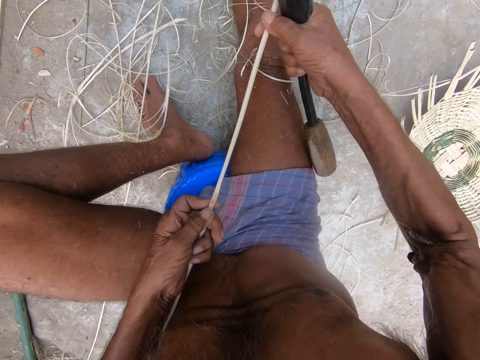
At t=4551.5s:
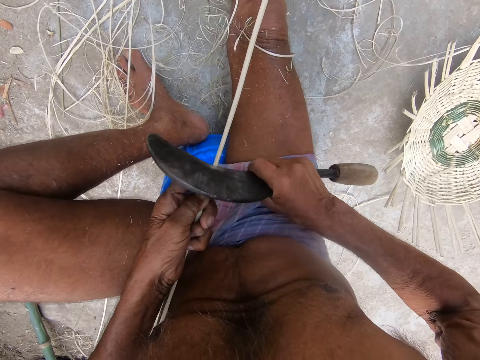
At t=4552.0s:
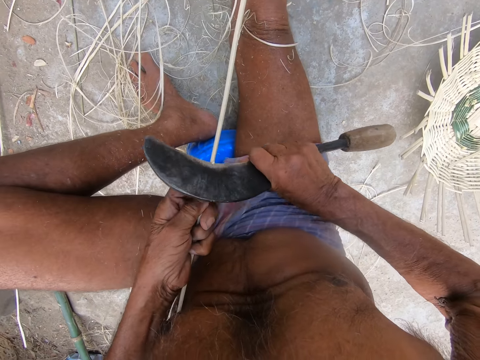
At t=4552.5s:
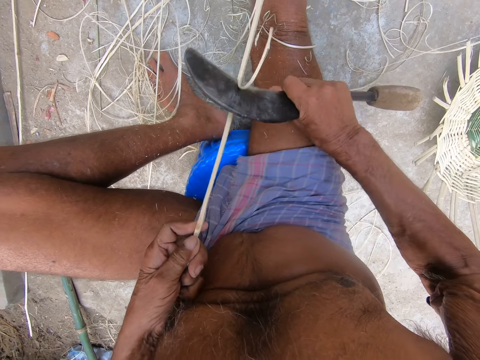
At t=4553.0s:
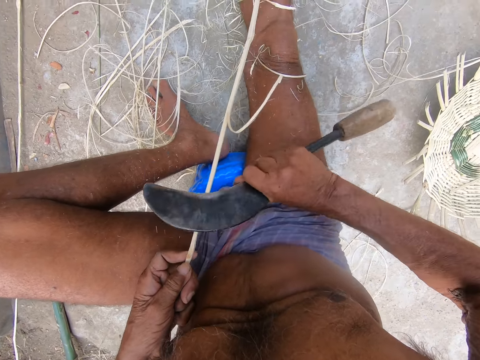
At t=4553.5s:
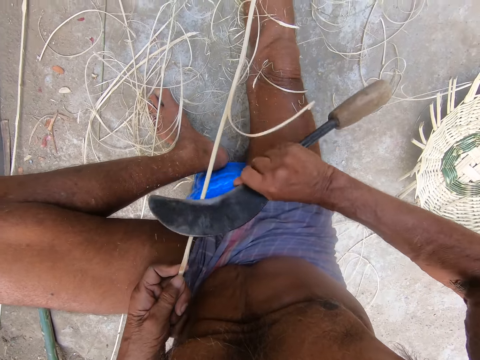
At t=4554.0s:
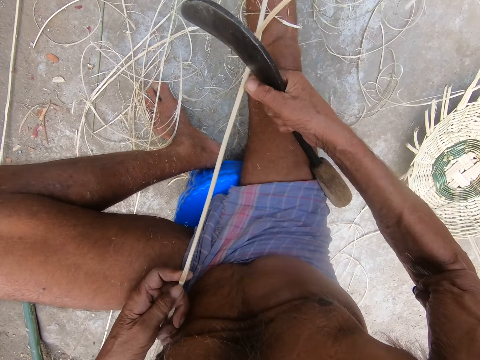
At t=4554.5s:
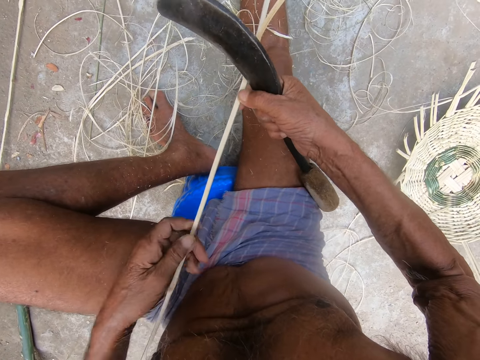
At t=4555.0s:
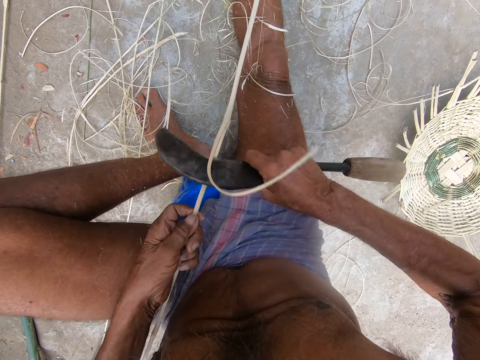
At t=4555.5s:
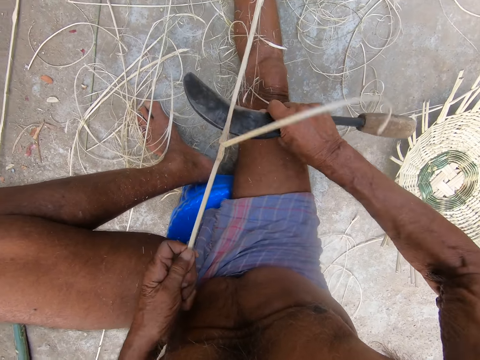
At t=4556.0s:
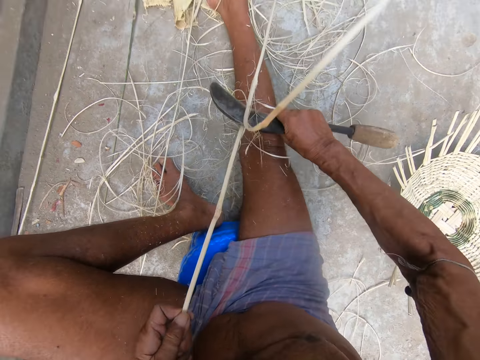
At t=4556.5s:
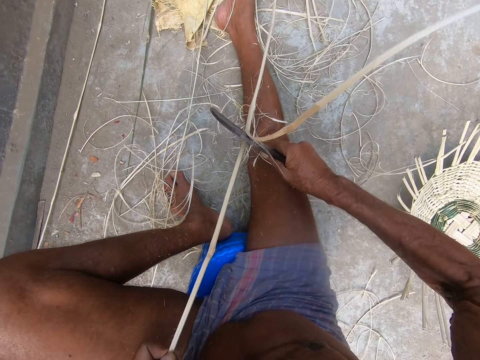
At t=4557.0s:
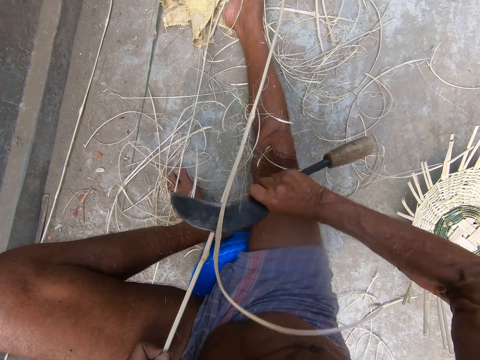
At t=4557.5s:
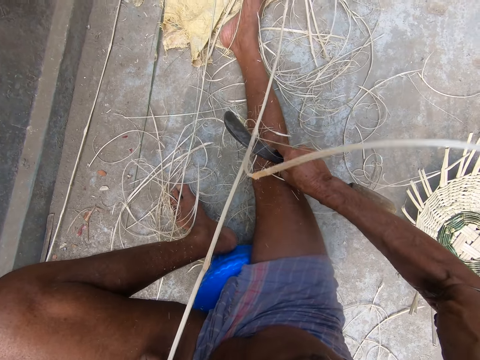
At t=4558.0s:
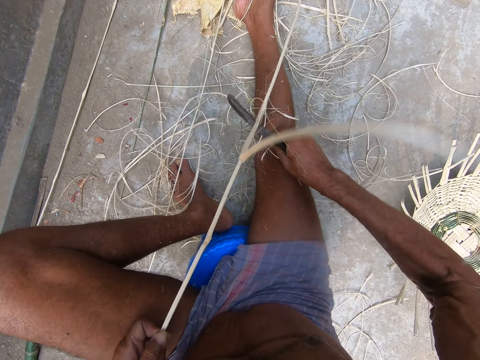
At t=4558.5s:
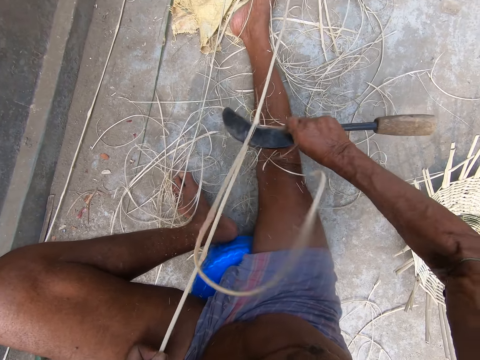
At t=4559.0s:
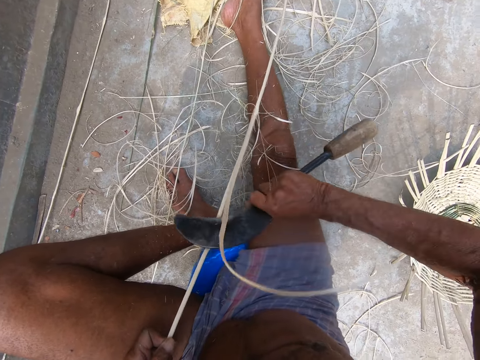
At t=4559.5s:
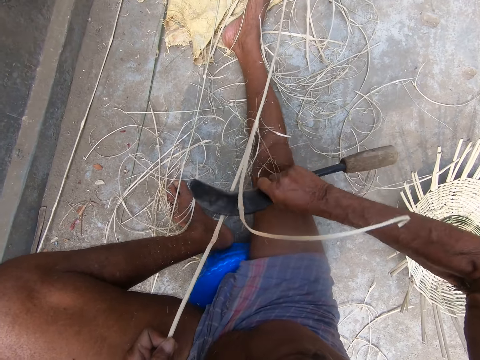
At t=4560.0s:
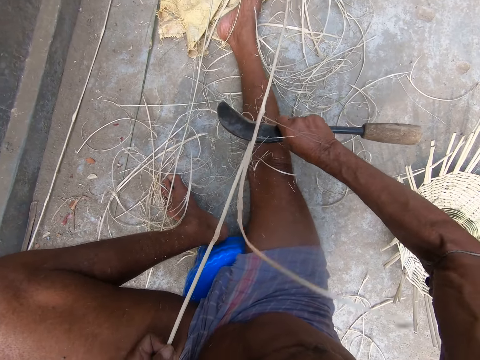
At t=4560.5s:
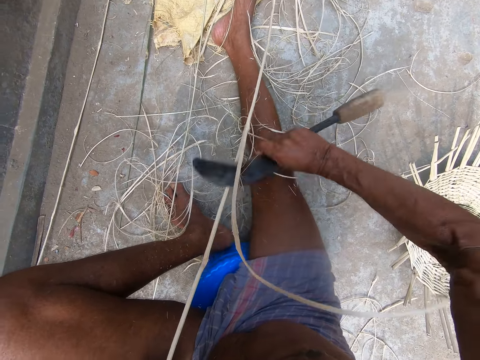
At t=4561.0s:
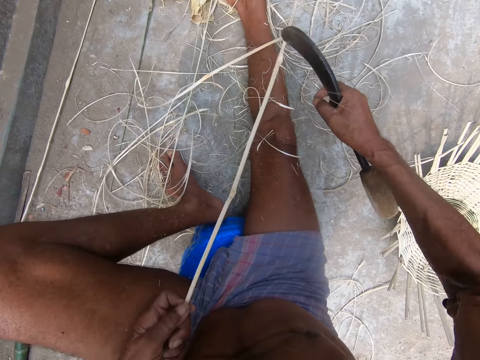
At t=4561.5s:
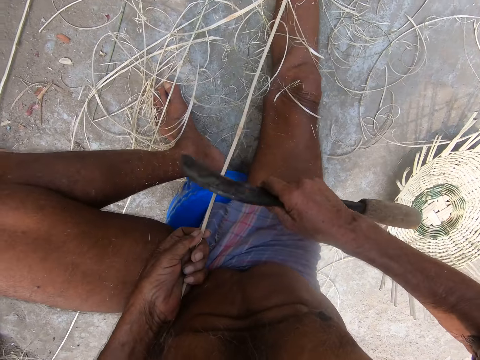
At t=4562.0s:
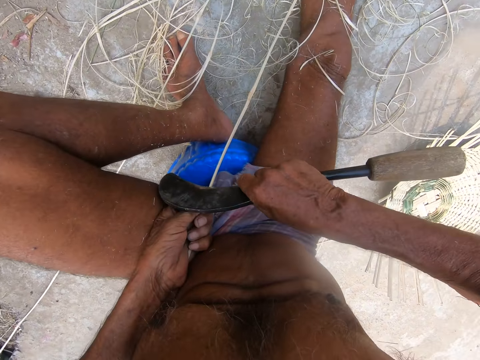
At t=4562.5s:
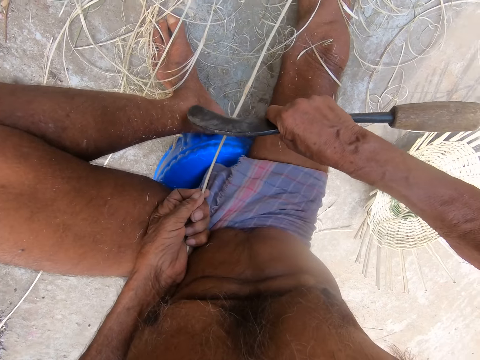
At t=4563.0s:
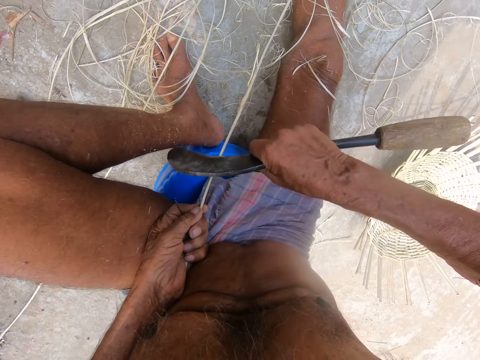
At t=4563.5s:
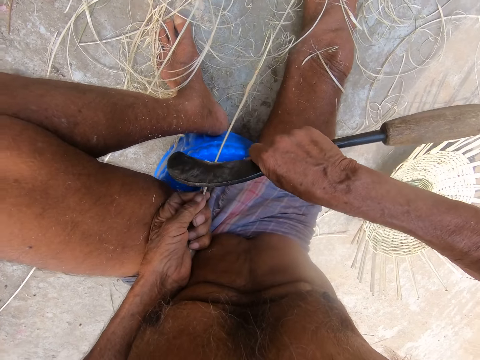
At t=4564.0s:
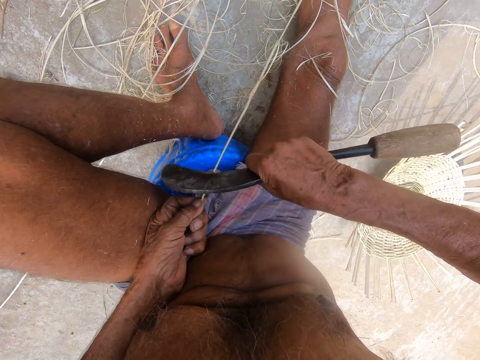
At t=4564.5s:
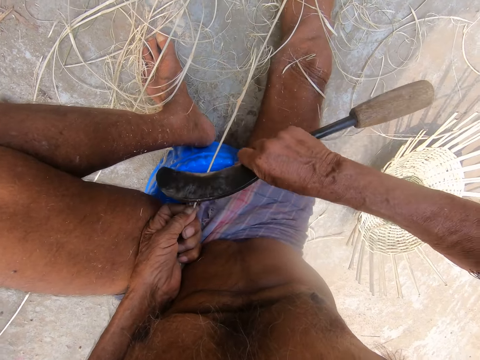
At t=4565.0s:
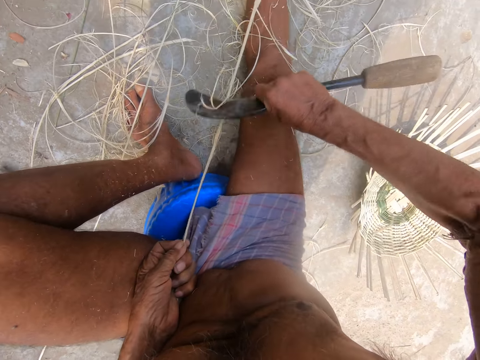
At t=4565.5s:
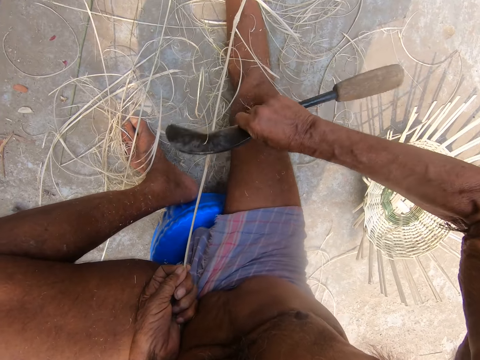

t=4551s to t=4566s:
The camera wearer pulls the bamboo strip on the ground with both hands. He shaves the bamboo strip with the sickle in his right hand.

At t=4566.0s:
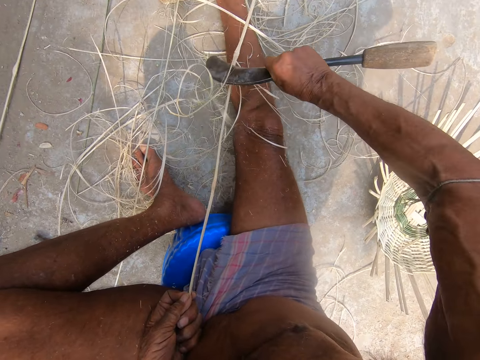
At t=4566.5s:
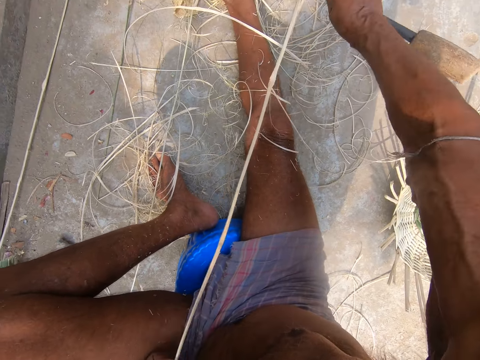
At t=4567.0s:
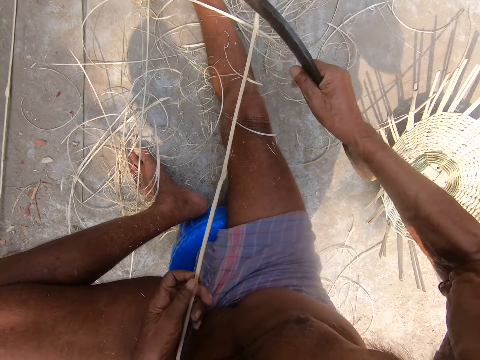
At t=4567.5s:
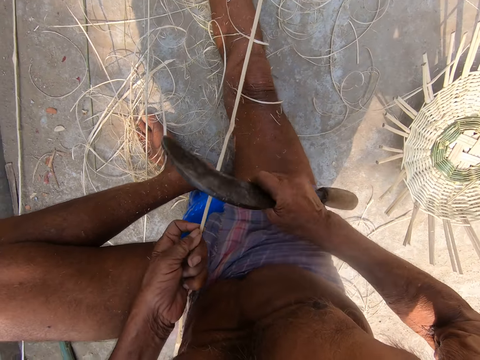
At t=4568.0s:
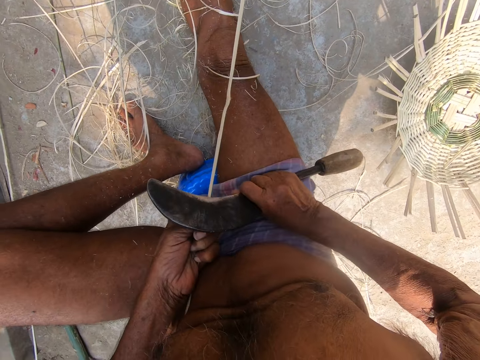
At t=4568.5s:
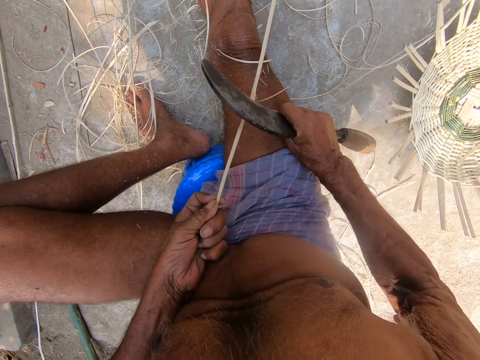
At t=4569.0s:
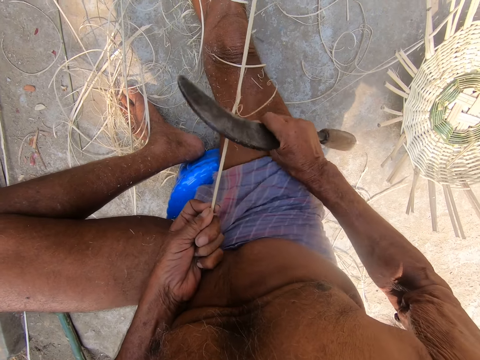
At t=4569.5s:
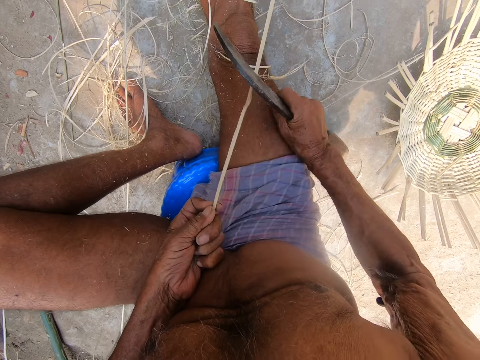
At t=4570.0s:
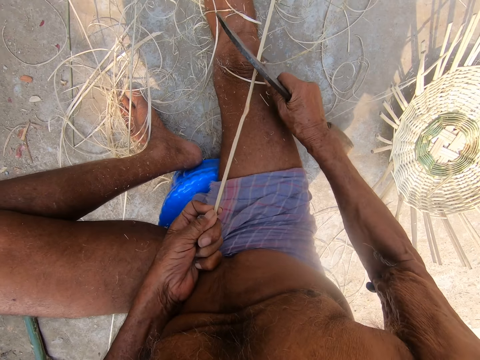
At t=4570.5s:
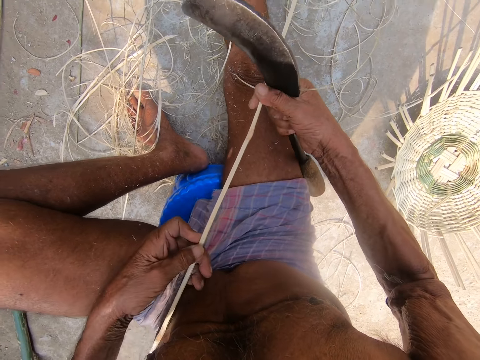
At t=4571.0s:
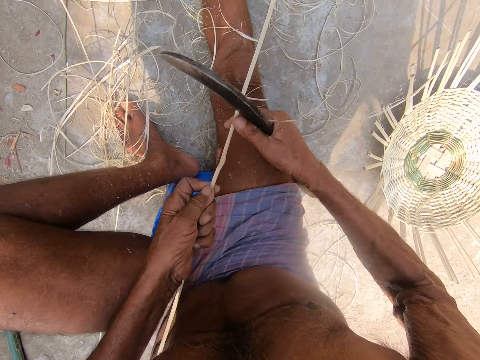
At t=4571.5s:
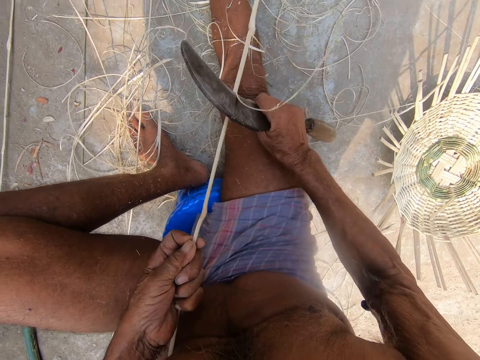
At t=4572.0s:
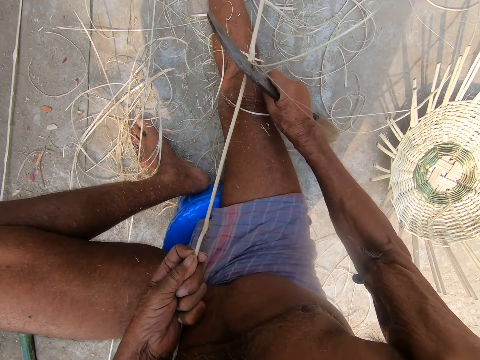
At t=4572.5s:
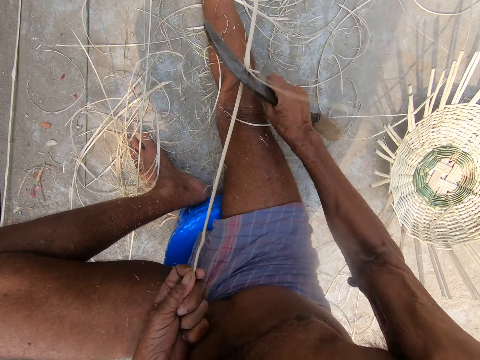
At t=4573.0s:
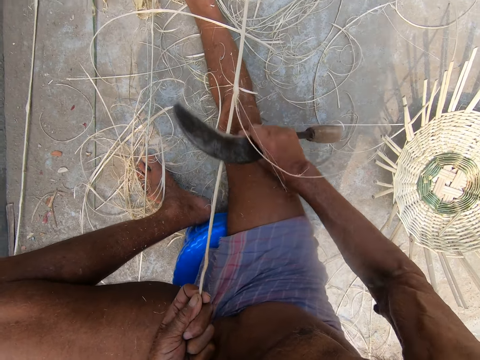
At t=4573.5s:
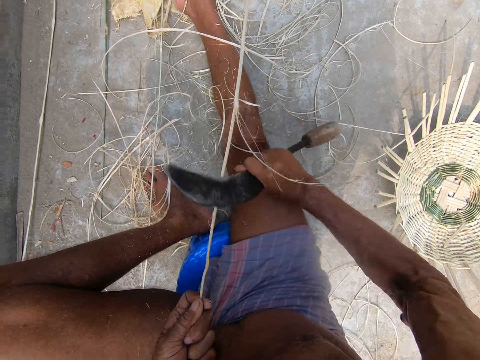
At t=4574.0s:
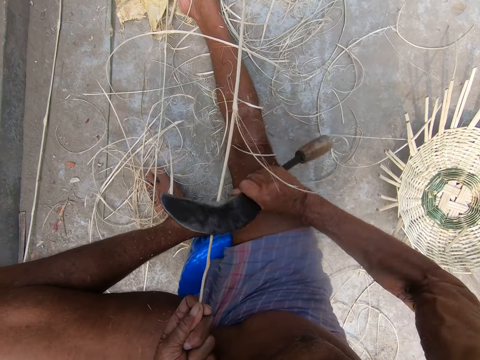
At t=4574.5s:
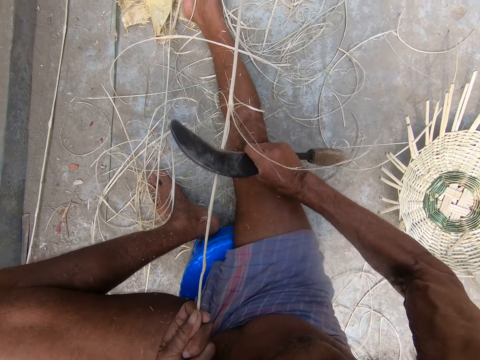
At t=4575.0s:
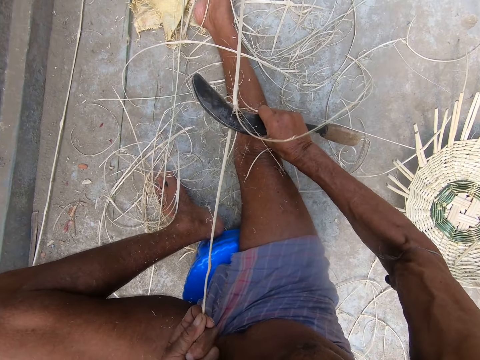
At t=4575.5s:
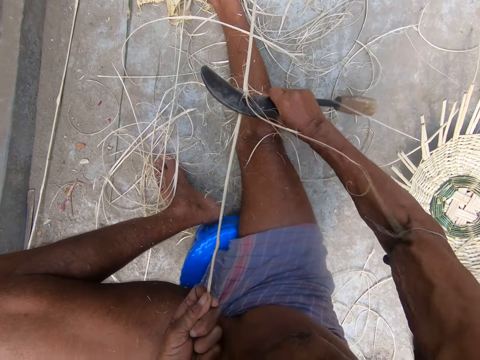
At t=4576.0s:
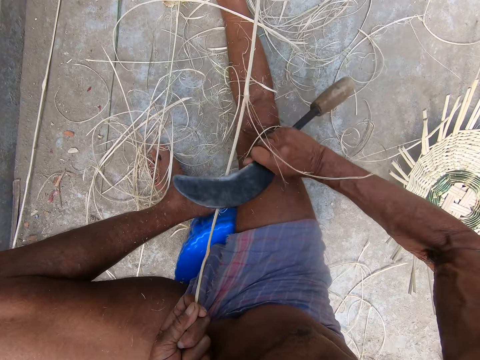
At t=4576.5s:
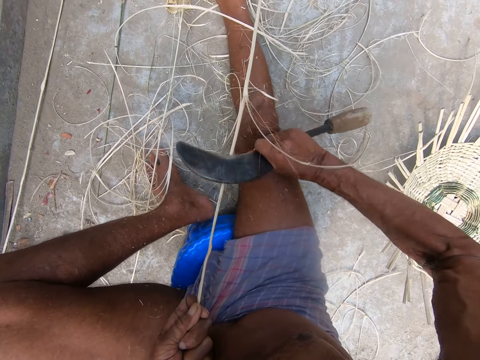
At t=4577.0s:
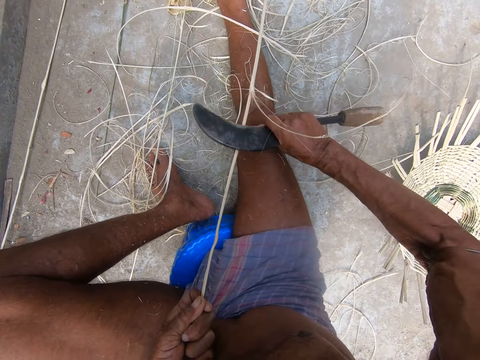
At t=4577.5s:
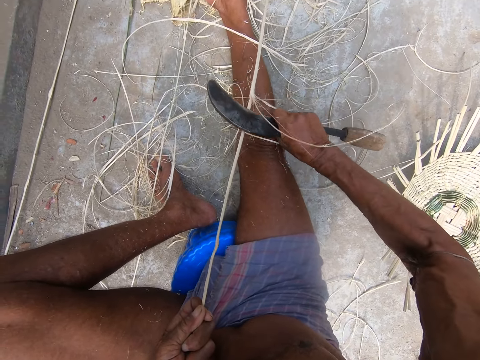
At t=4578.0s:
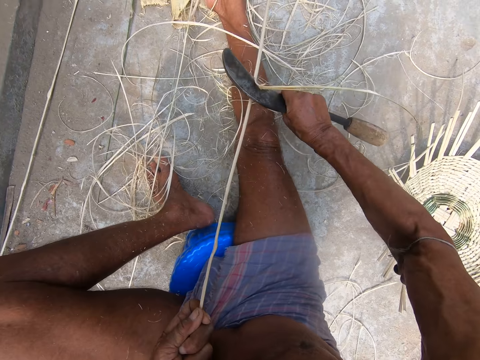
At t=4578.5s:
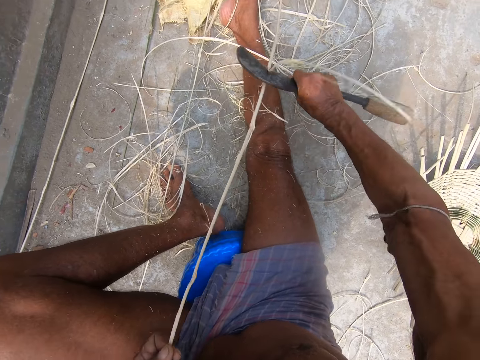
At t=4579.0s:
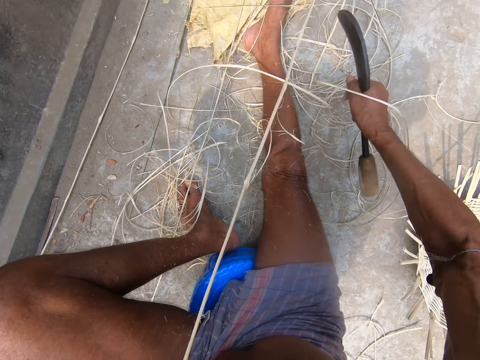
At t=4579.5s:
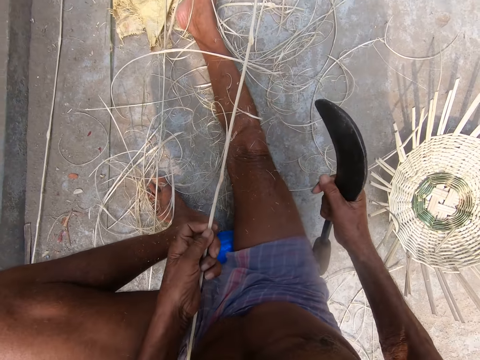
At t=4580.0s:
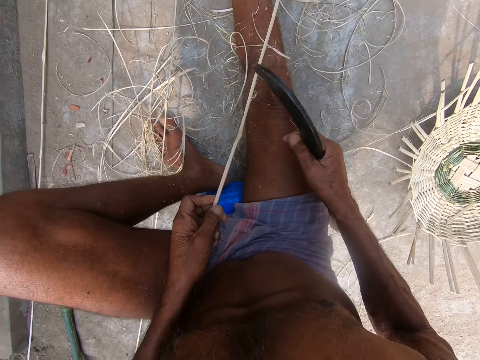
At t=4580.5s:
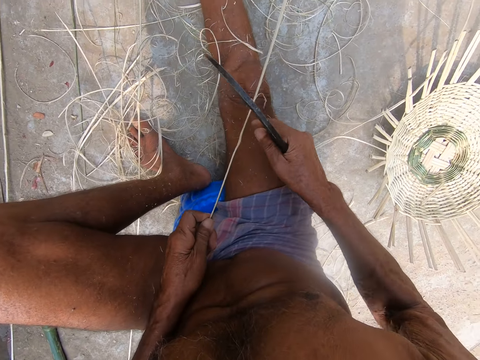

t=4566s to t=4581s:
The camera wearer pulls the bamboo strip on the ground with both hands. He shaves the bamboo strip with the sickle in his right hand.
